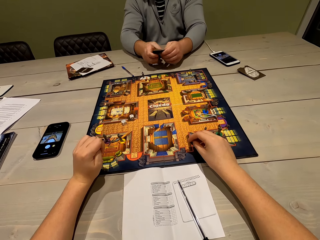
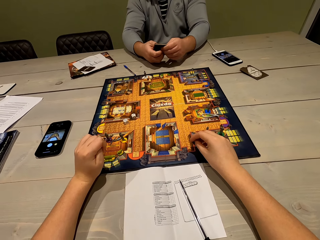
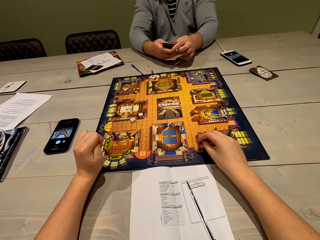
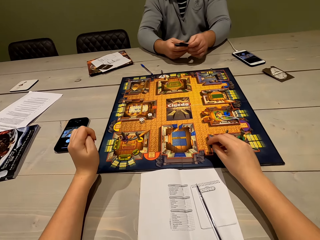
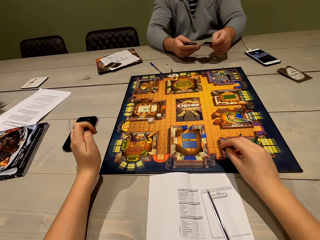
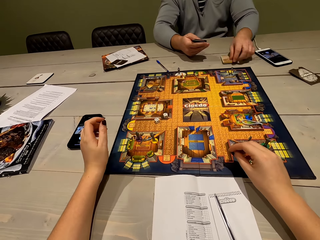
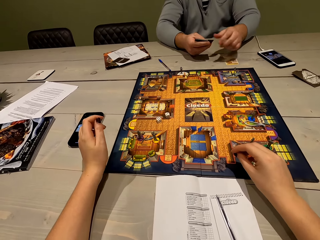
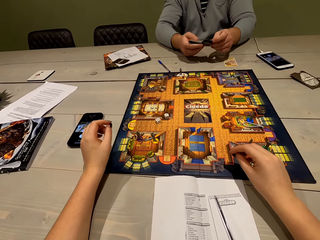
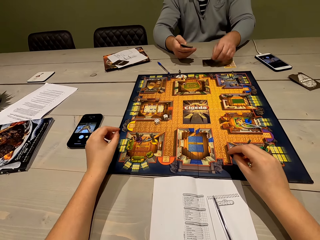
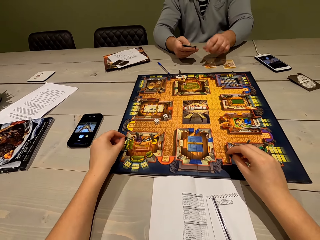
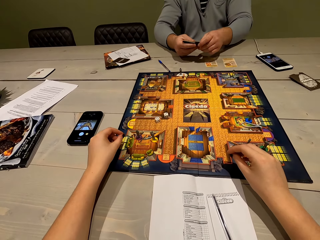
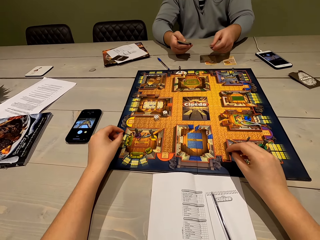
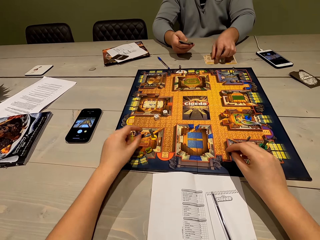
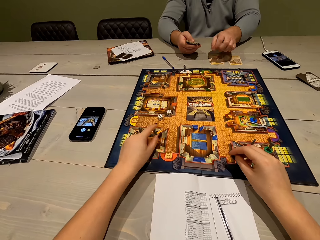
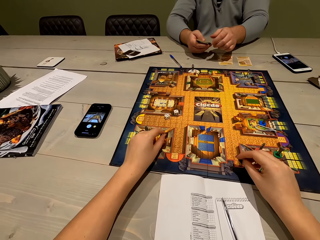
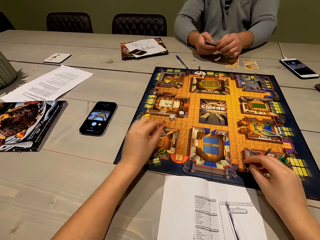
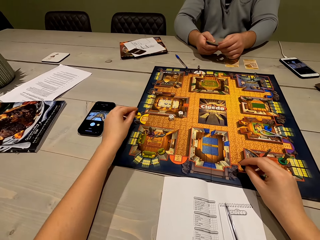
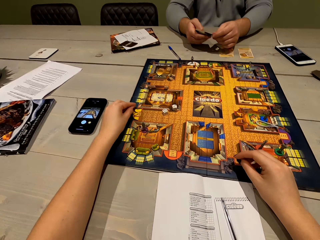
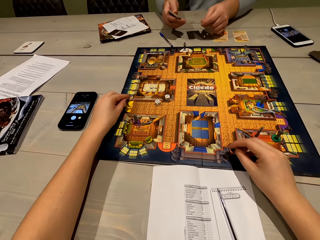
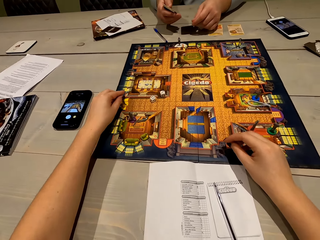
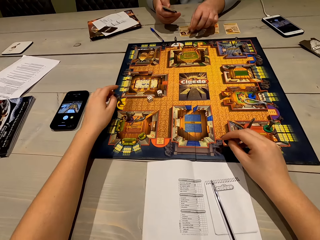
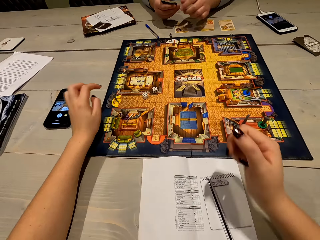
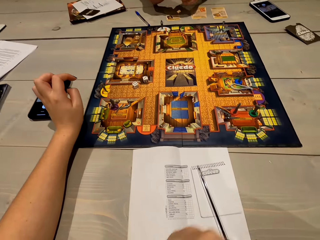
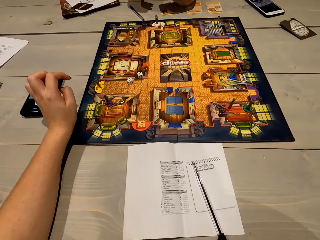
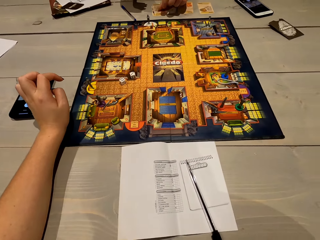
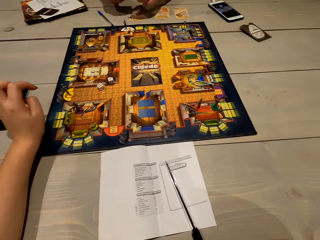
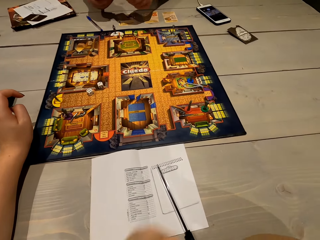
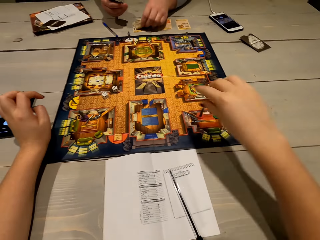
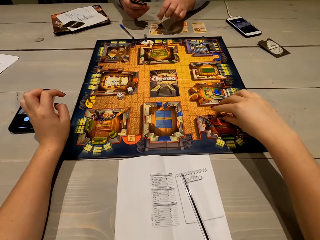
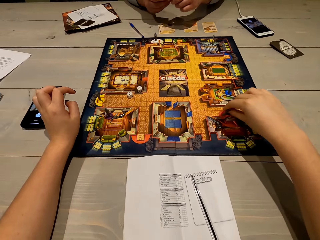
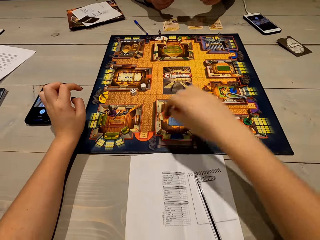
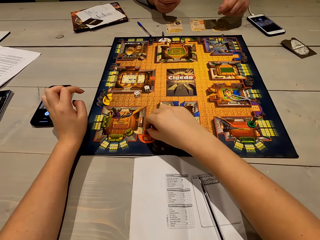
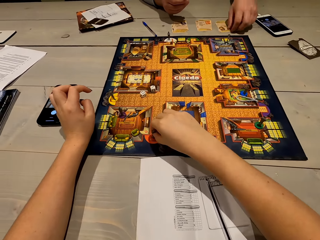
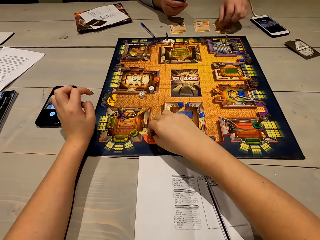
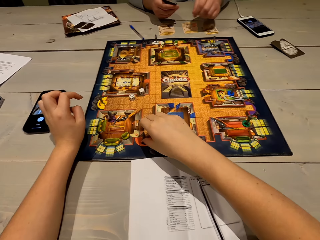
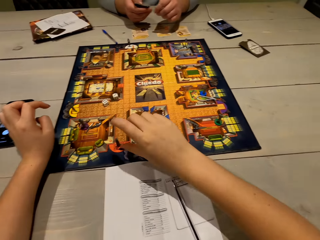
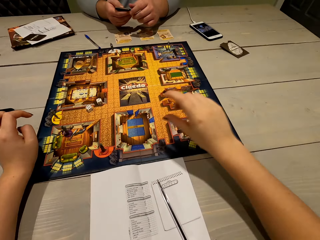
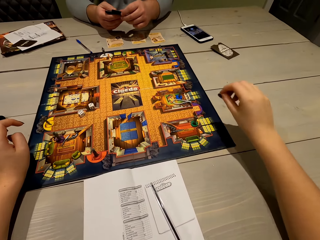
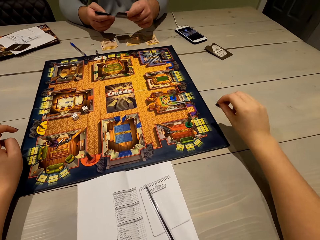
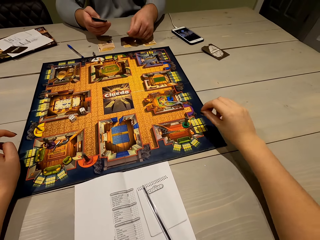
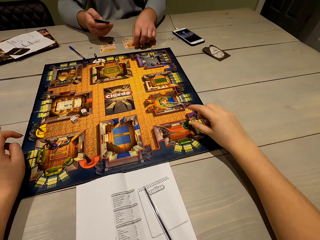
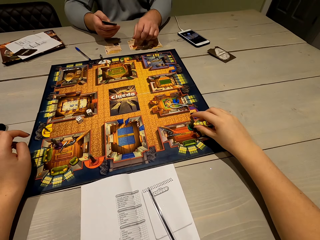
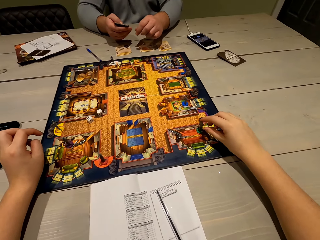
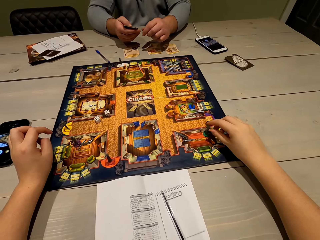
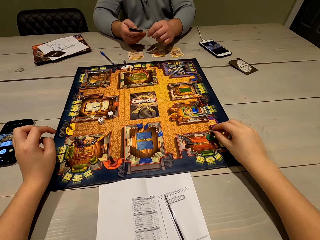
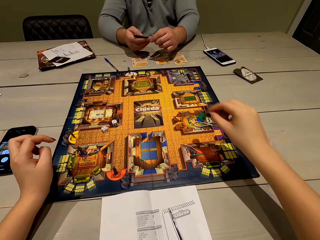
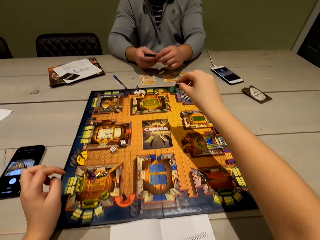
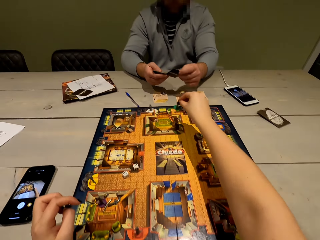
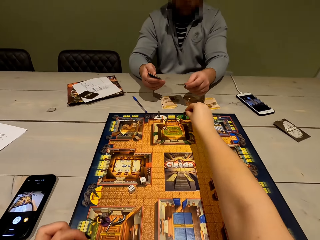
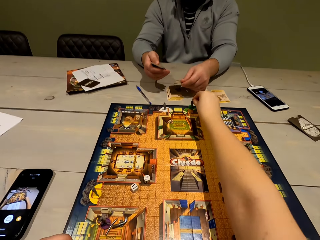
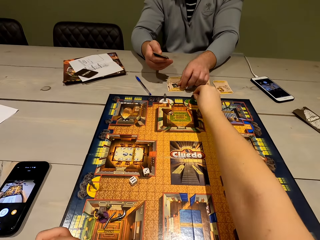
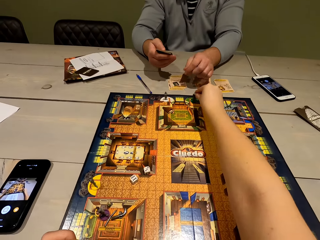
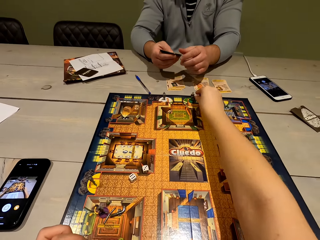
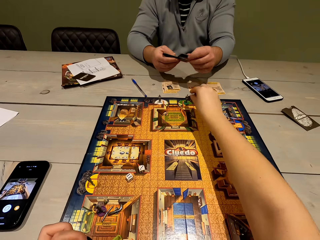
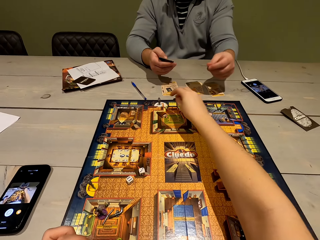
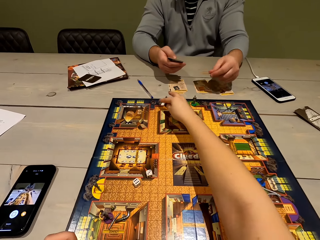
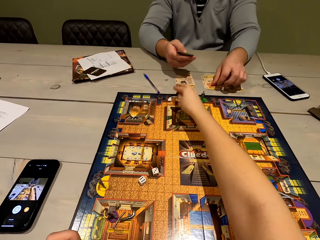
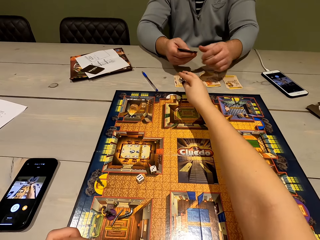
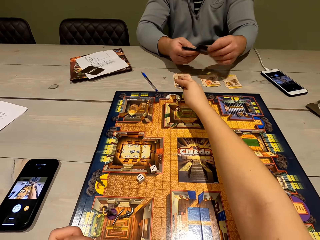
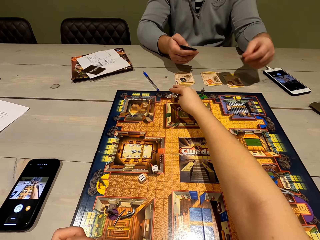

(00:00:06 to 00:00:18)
A man places the playing card on the table, pulls the playing card, aligns the cards, places the playing card on the table, pulls the playing card and places the playing card on the table. The camera wearer moves the poker chips on the board. They play the game. They pull back the right hand. They look at the board. They move the right hand. They lift the poker chips. They place the poker chips on the board. They move the right hand. The man pulls the playing card and places the playing card on the table. The camera wearer picks up the poker chips. They lift the right hand. They place the poker chips on the board. They pick up the poker chips.

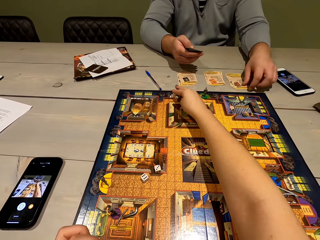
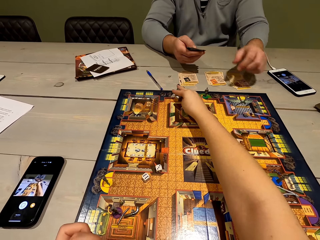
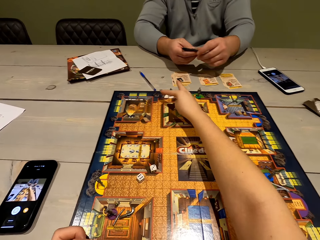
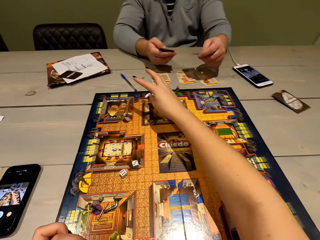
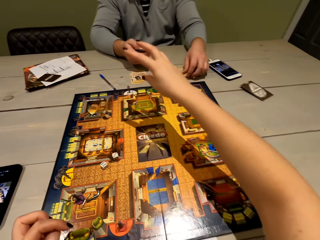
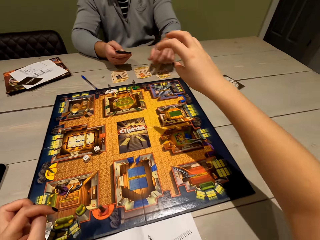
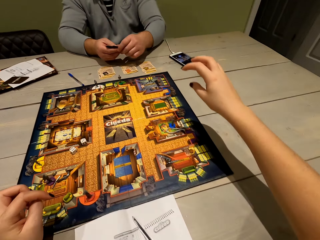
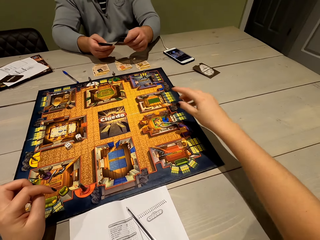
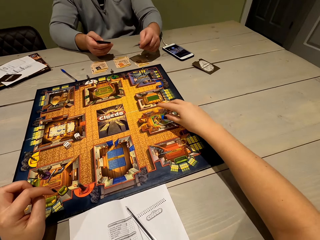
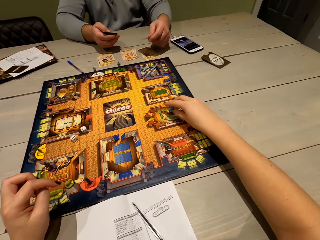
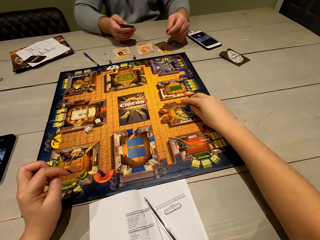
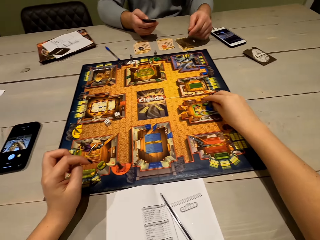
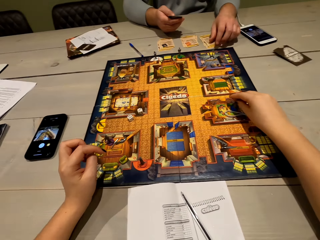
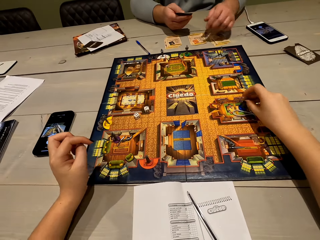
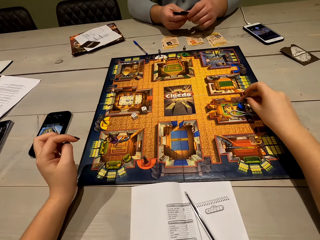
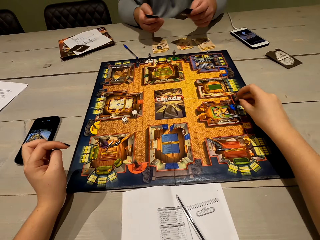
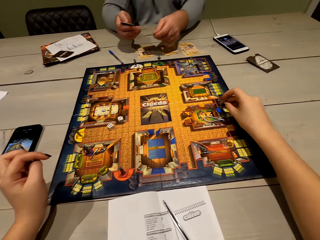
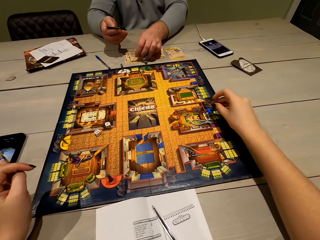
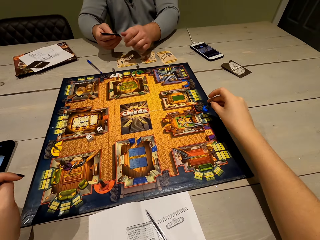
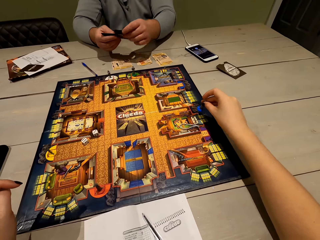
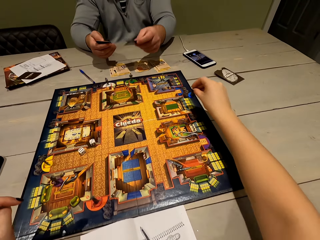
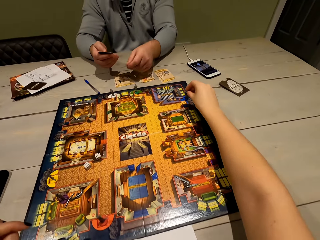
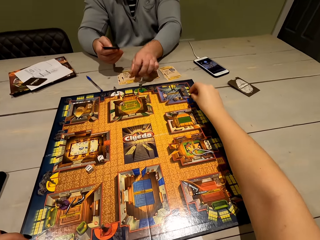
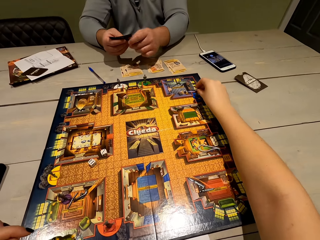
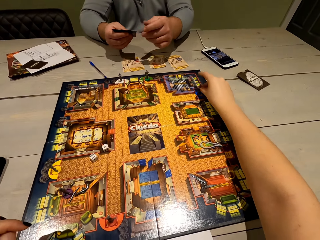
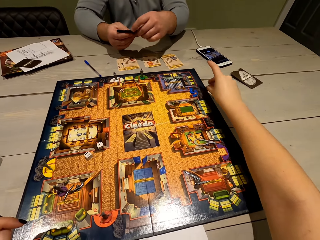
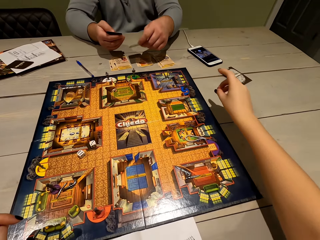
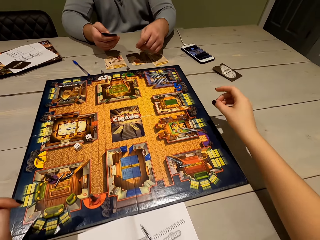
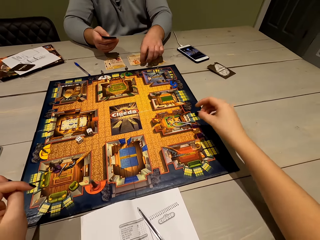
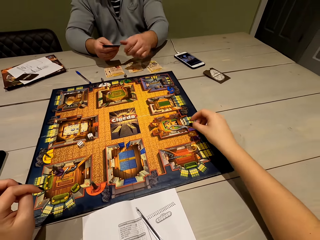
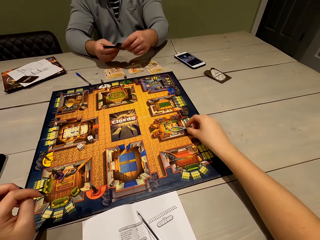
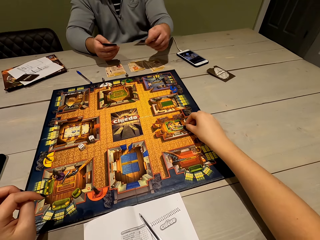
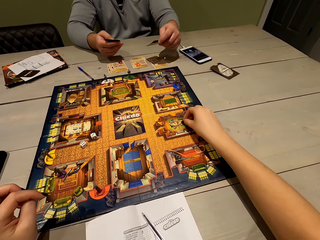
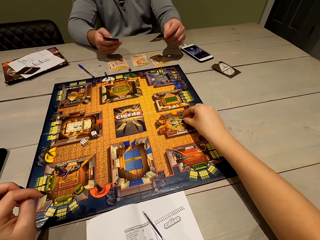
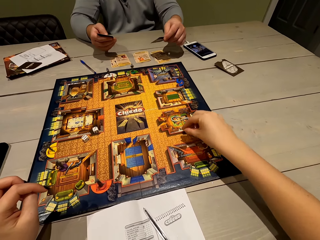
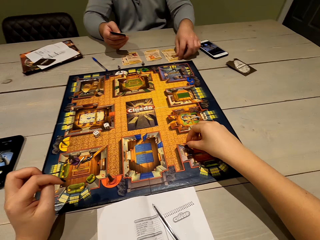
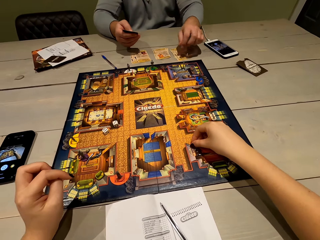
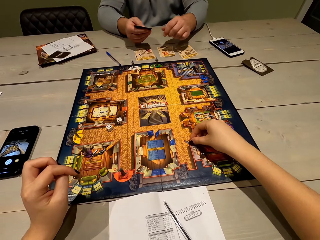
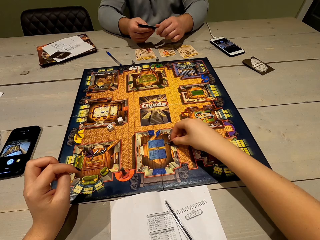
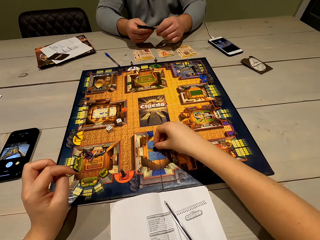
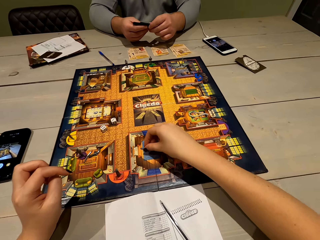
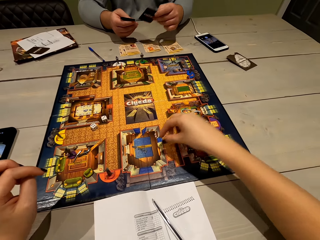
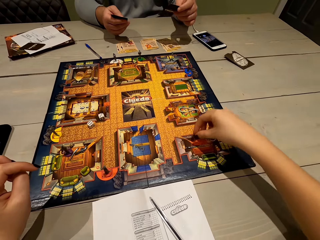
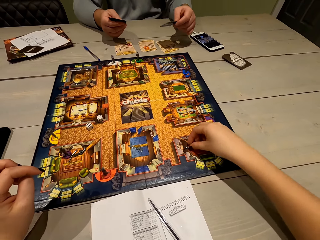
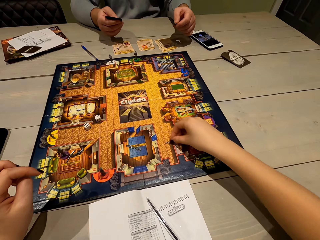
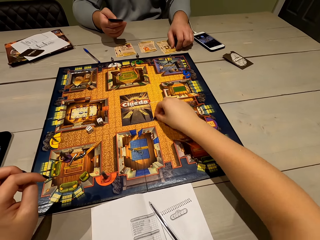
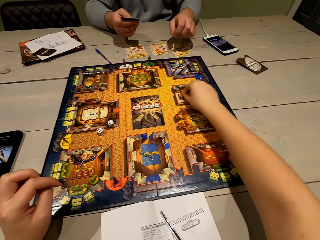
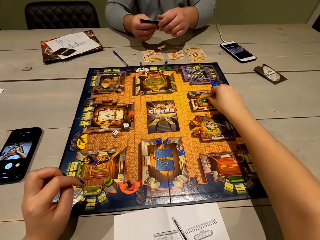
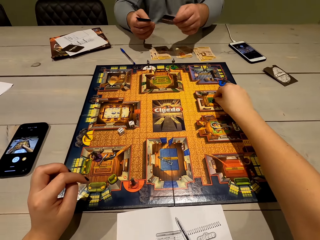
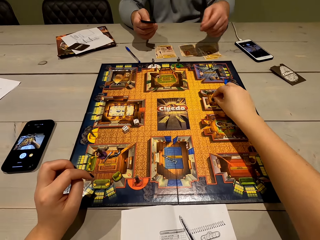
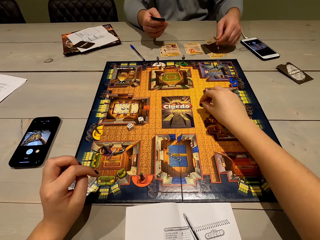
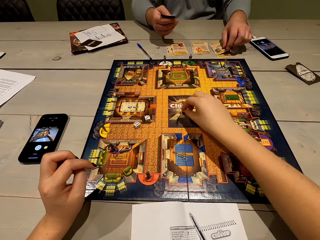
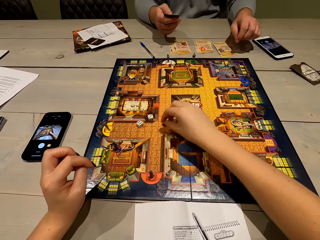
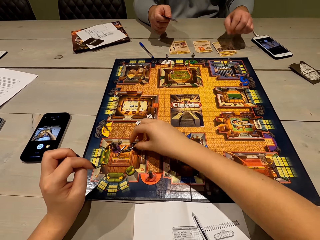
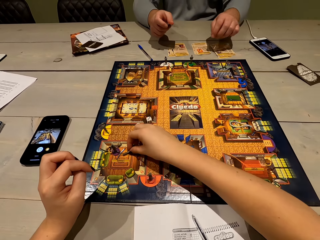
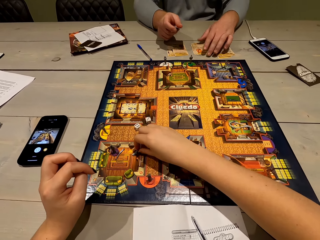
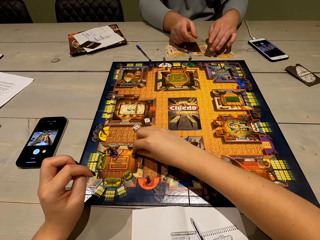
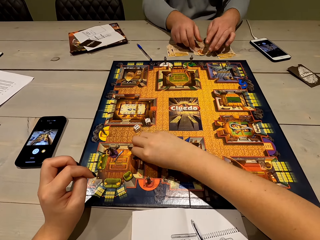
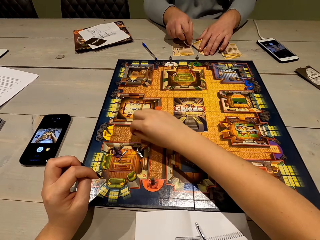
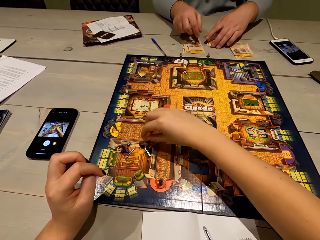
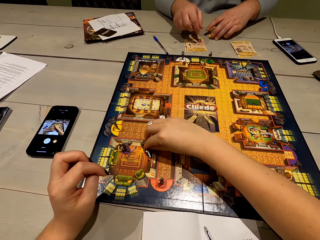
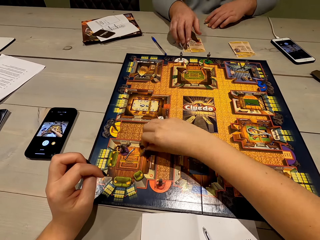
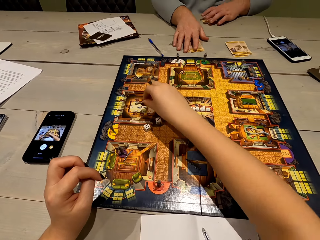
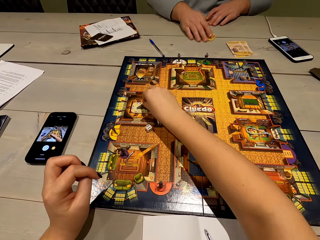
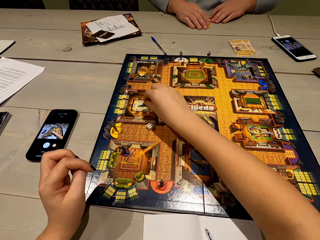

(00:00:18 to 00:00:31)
The camera wearer places the poker chips on the board. They pull back the right hand. A man pulls a playing card and places the playing card on the table. The camera wearer picks up the poker chips. They lift the poker chips. They place the poker chips on the board. They pull back the right hand. The man pulls the playing card. The camera wearer picks up the poker chips. They move the poker chips on the board. They pick up the poker chips. They move the poker chips on the board. They lift the poker chips.
